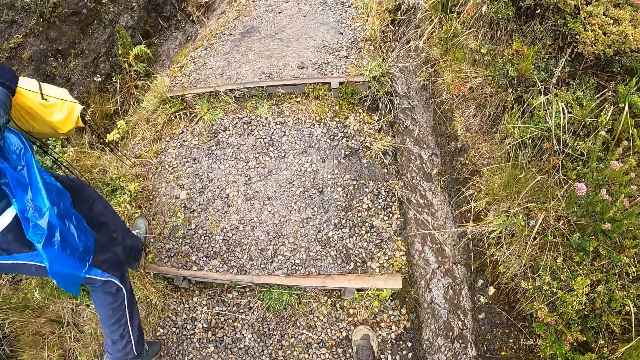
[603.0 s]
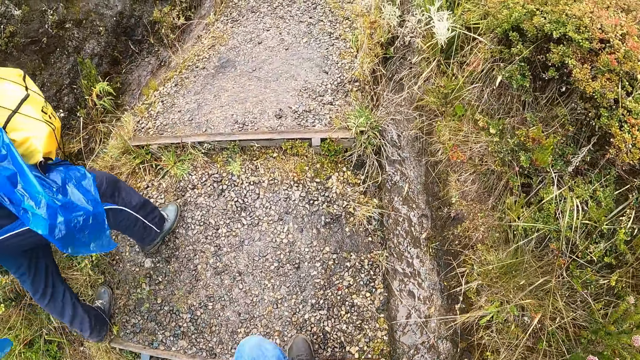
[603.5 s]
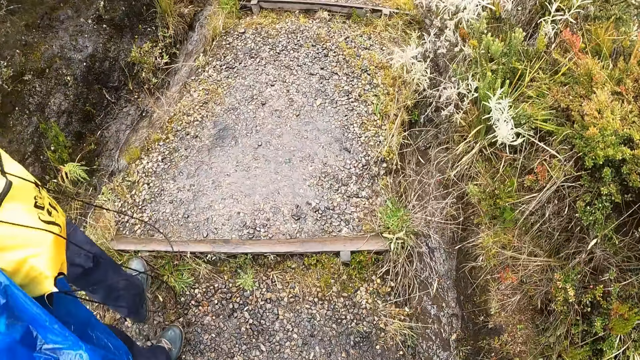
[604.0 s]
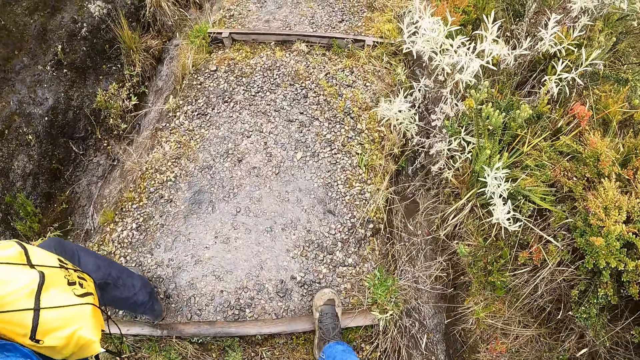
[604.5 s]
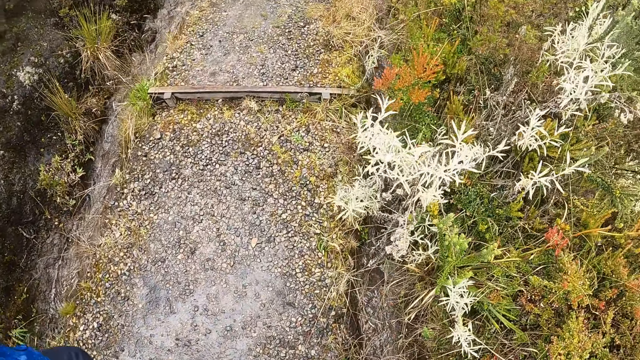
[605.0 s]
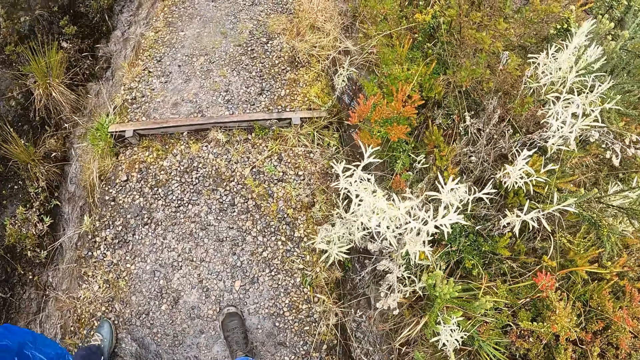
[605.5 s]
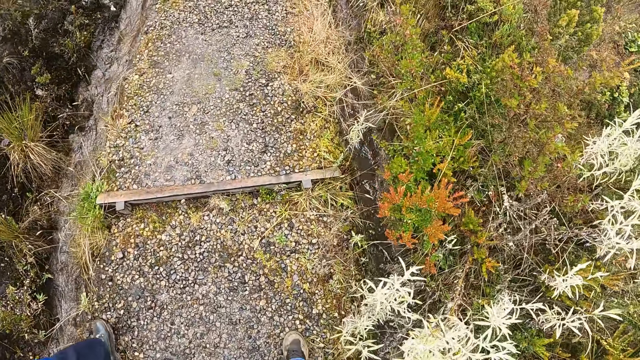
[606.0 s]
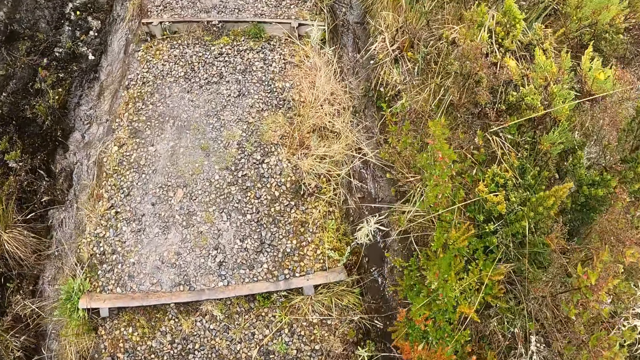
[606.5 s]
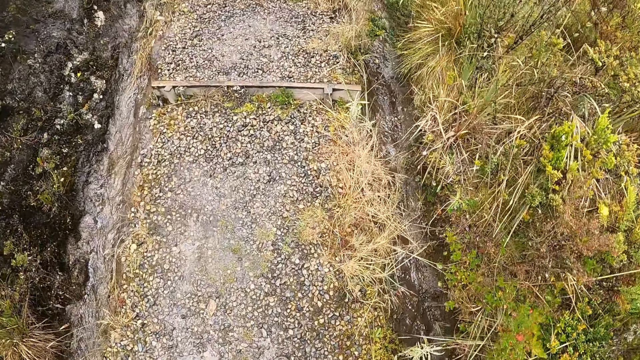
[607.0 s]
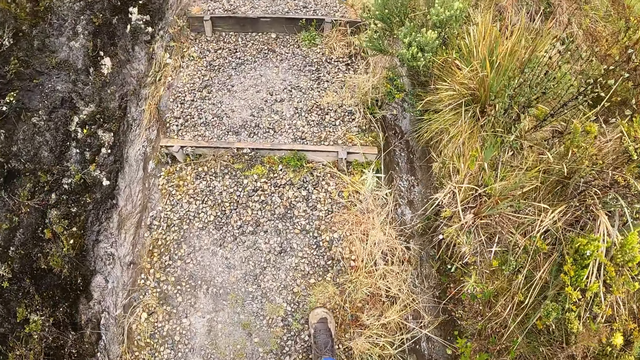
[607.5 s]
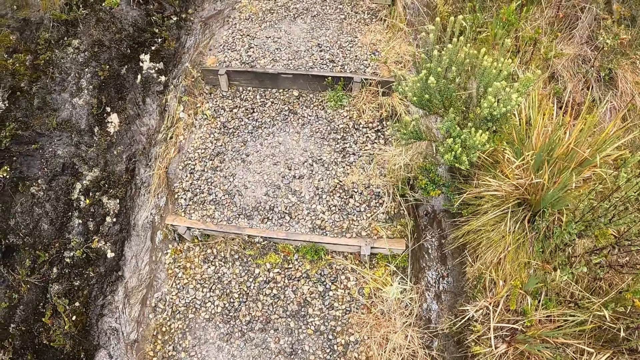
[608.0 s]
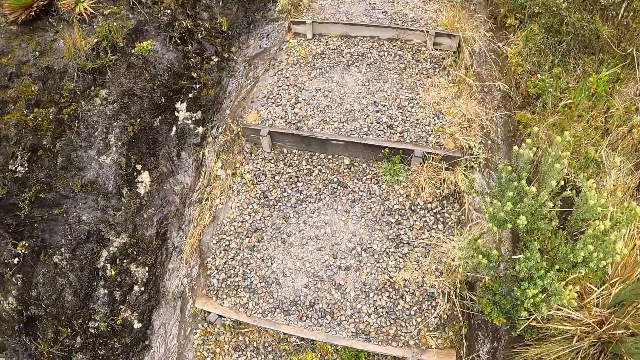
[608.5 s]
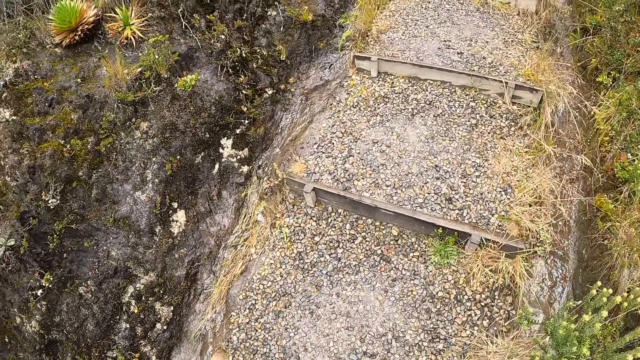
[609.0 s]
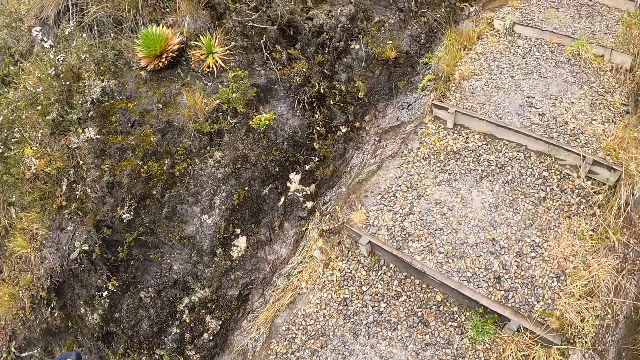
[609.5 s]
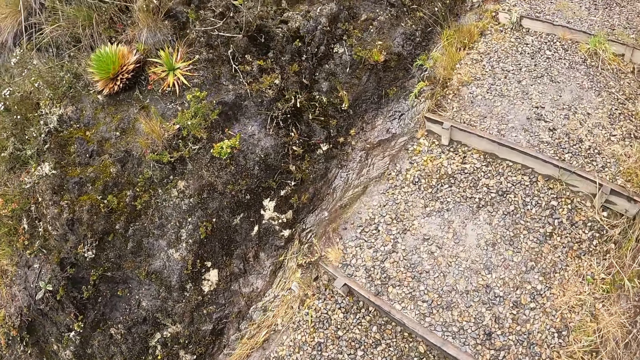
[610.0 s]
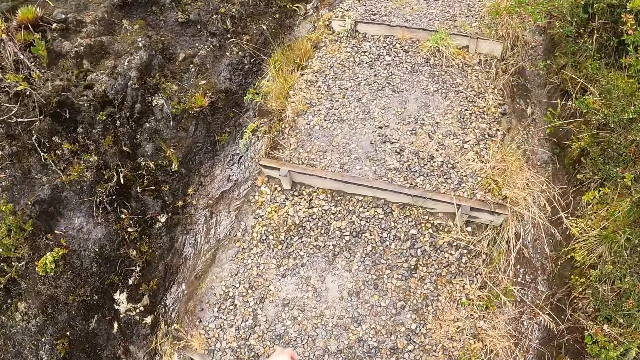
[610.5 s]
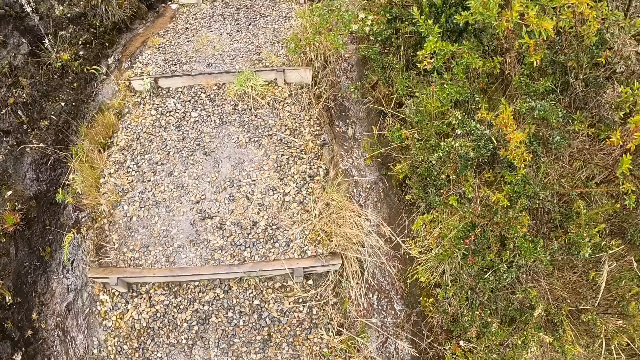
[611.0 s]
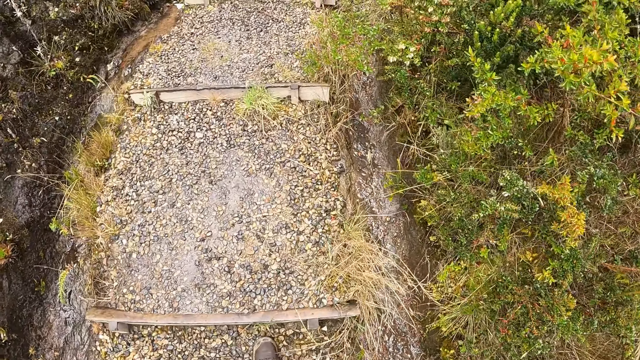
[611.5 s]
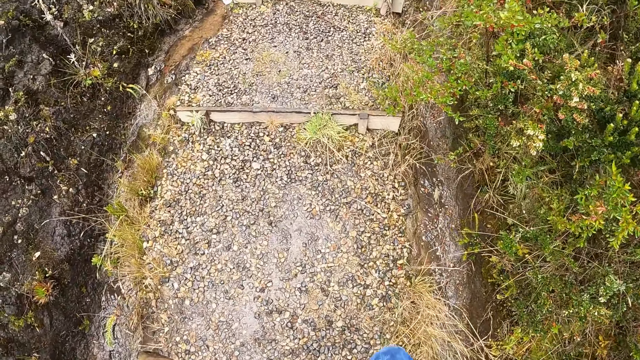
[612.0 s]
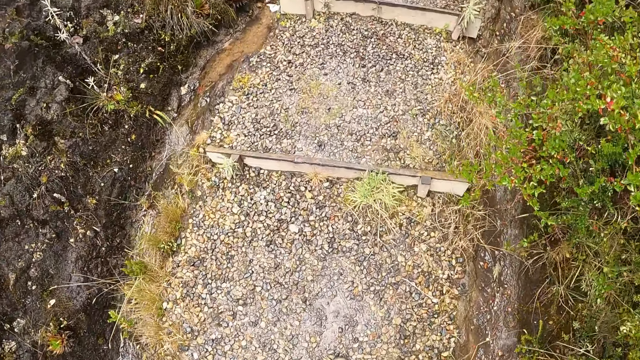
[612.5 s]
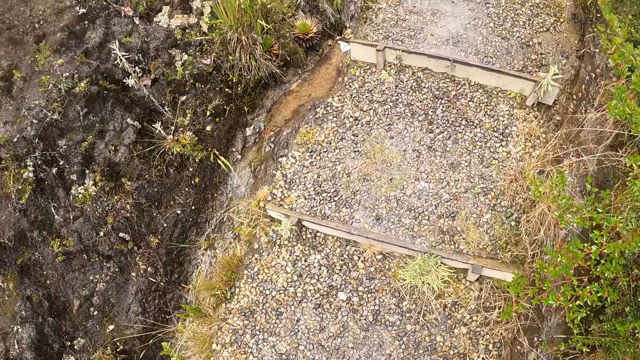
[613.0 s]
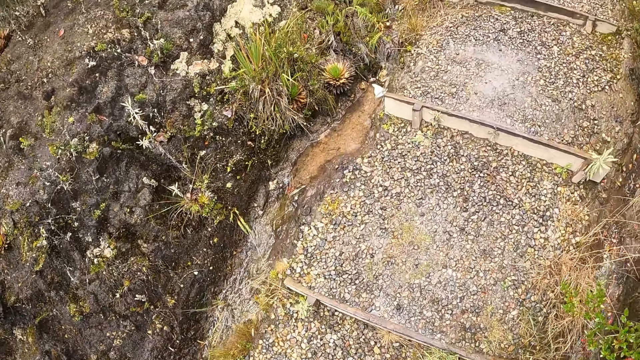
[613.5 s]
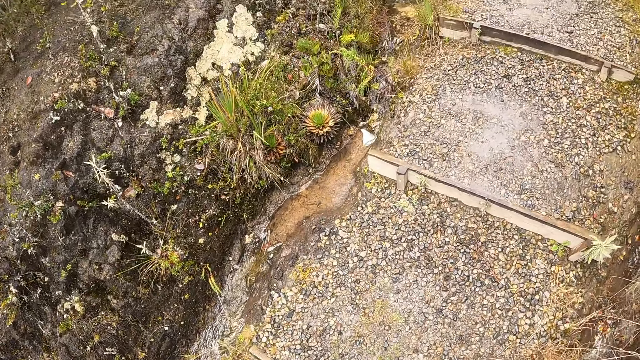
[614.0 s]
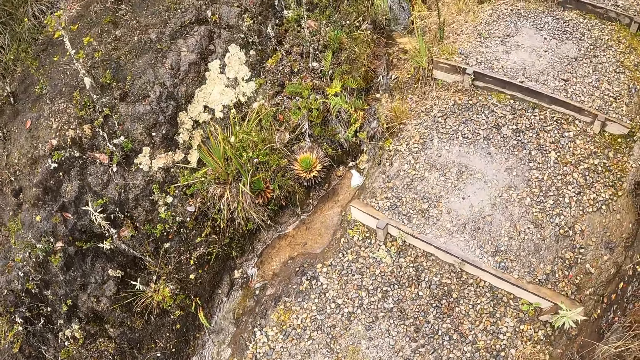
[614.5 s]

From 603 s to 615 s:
The camera wearer looks around.

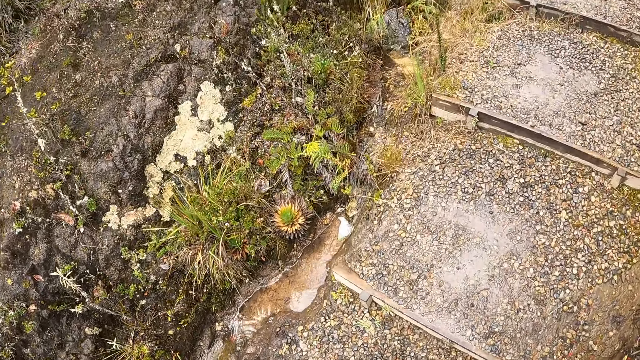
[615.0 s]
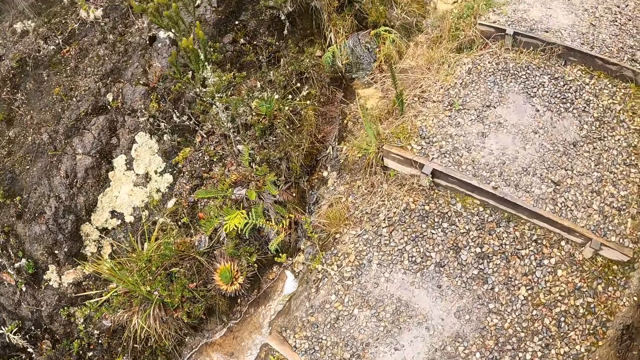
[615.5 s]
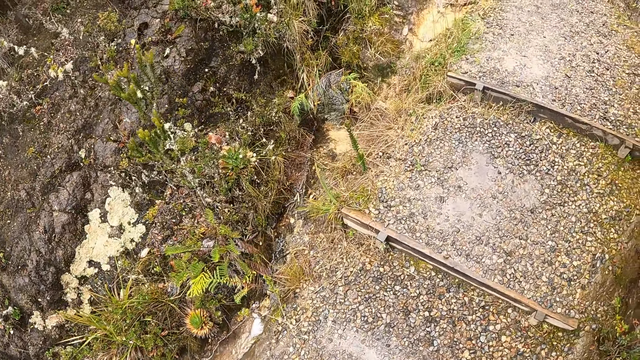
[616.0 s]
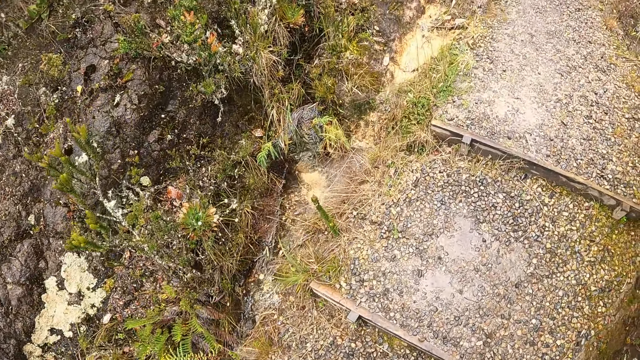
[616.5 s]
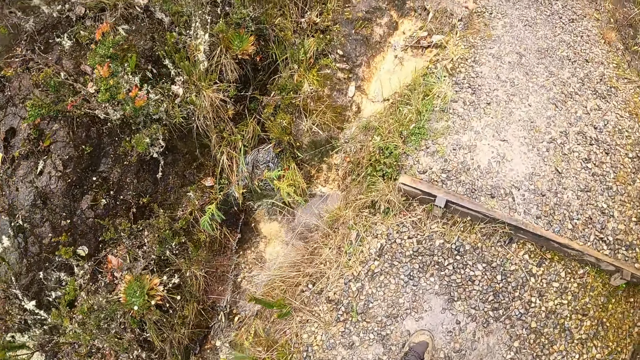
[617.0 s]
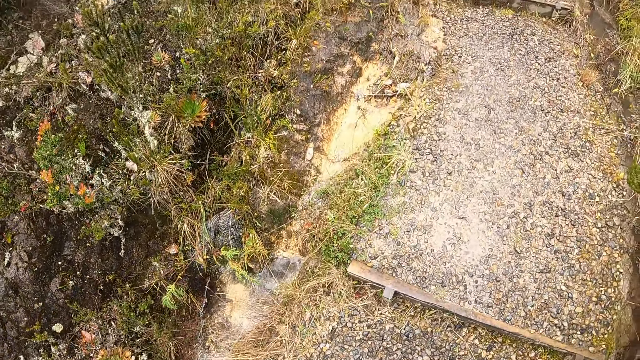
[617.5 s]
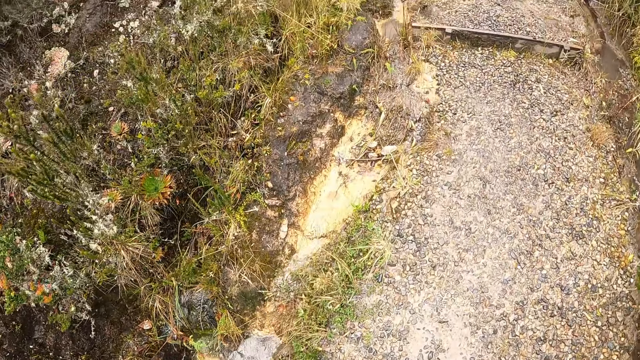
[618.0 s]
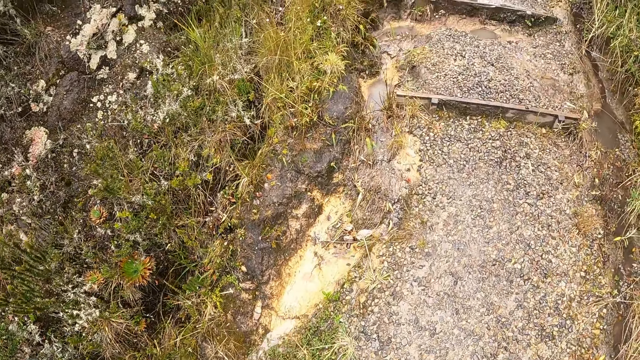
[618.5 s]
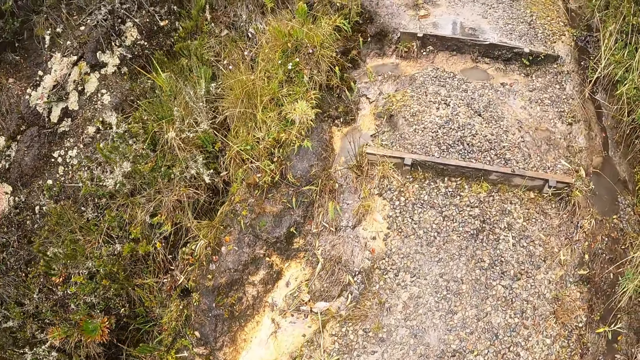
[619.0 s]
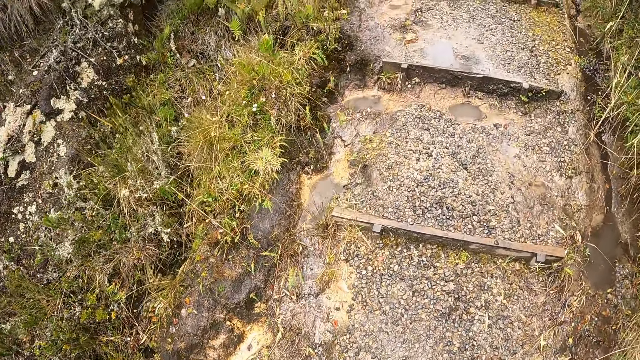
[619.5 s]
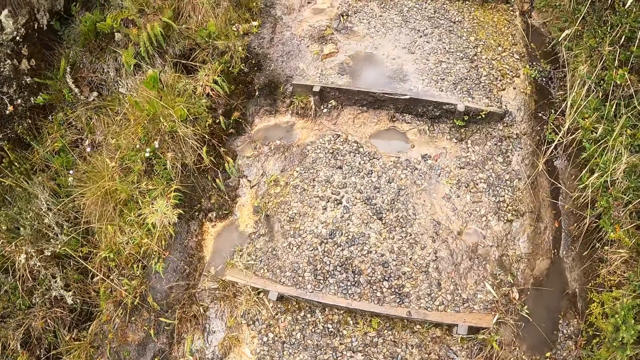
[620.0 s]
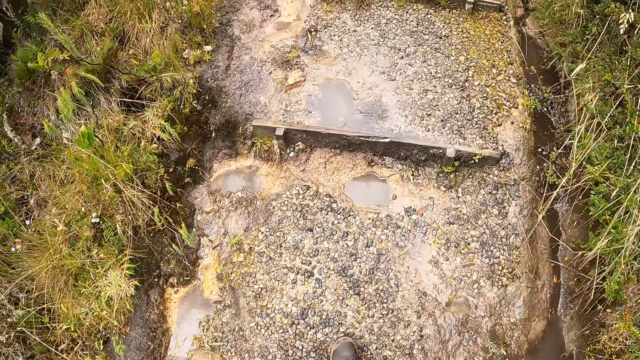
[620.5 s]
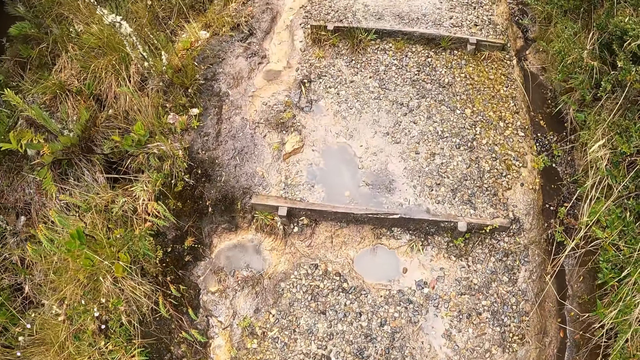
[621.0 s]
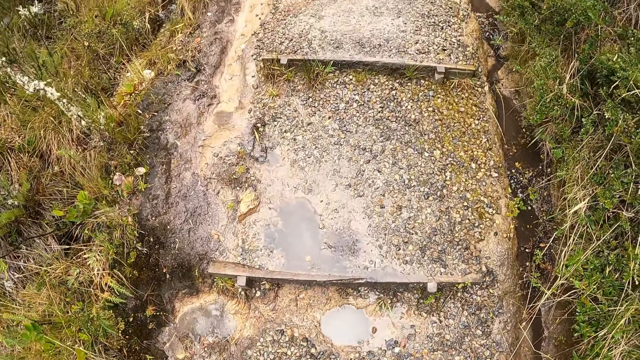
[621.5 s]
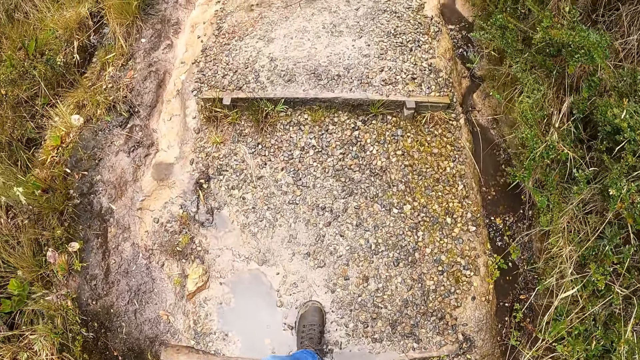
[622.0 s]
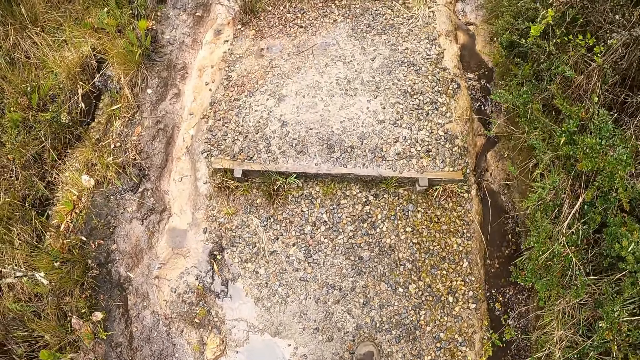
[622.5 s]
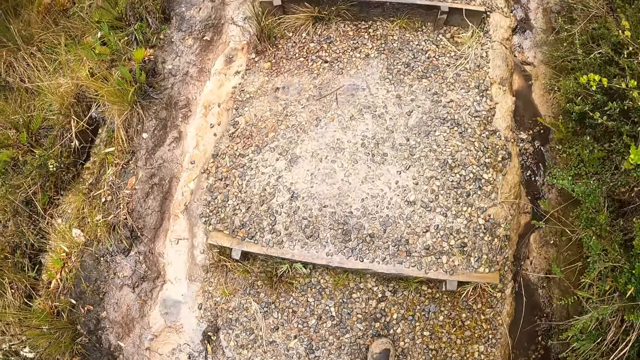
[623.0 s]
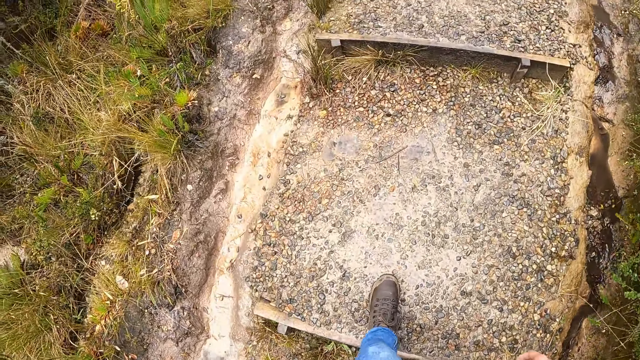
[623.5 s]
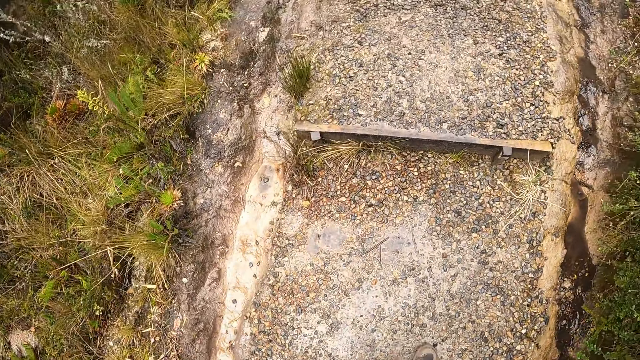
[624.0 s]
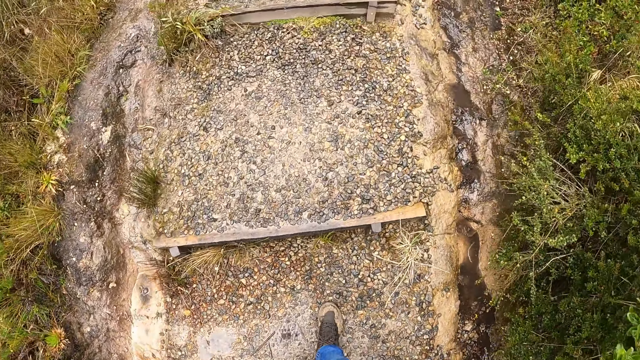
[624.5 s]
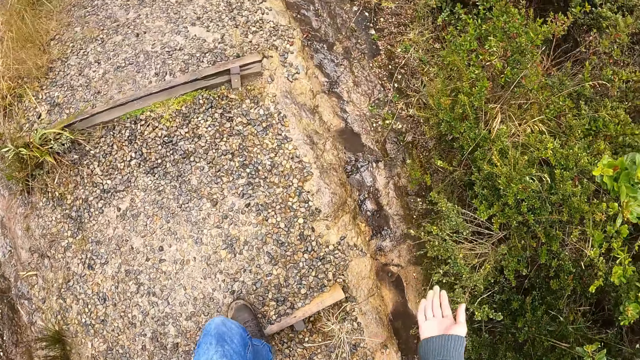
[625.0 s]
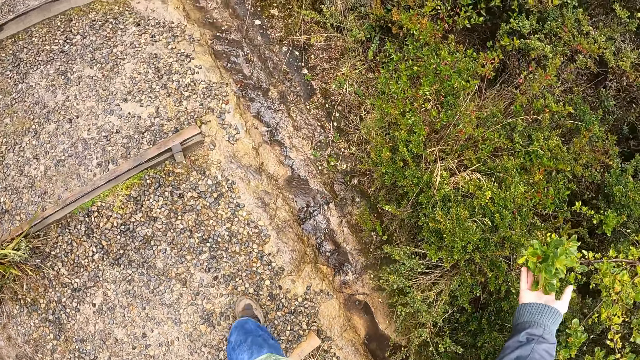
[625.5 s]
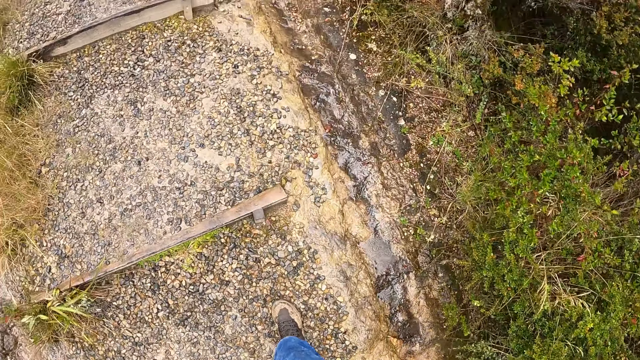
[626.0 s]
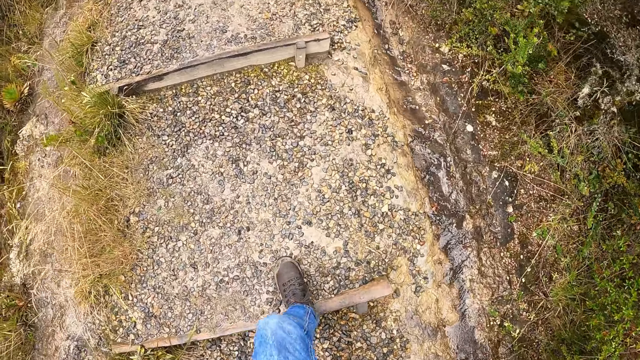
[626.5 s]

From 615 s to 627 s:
The camera wearer touches a plant with her right hand.
